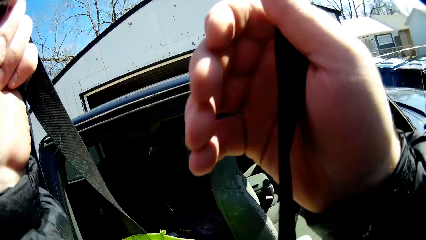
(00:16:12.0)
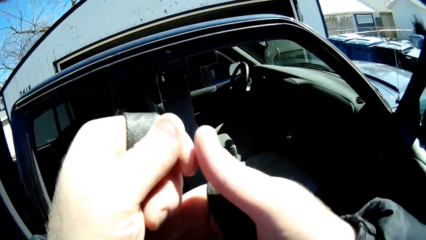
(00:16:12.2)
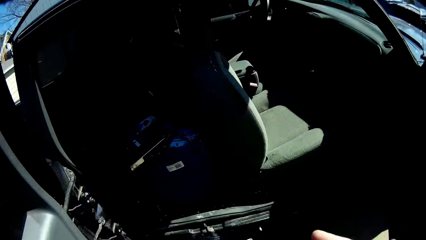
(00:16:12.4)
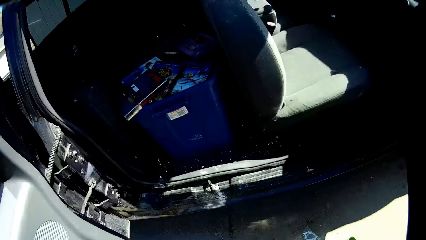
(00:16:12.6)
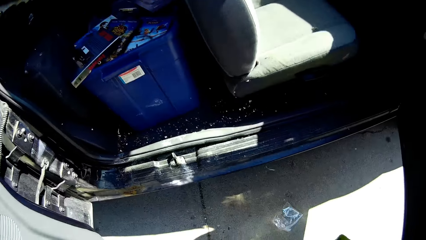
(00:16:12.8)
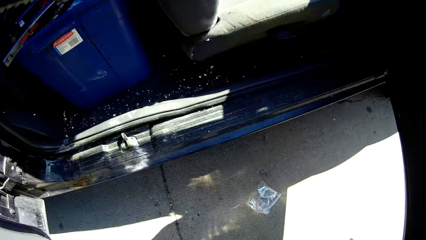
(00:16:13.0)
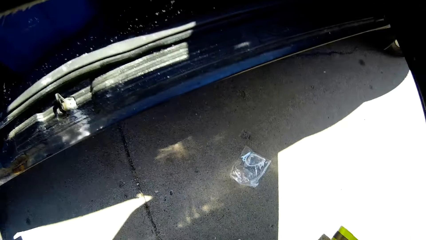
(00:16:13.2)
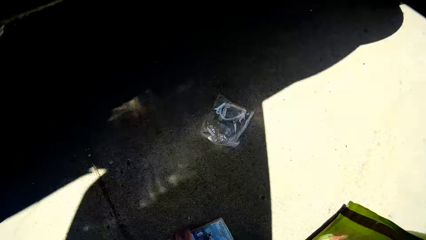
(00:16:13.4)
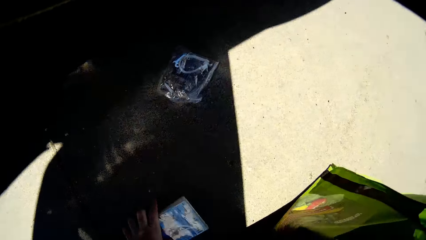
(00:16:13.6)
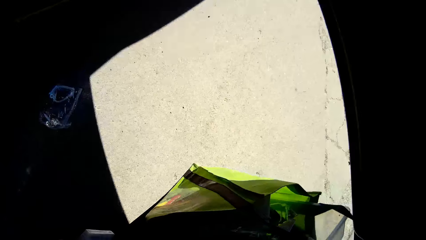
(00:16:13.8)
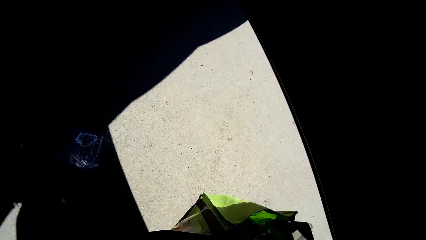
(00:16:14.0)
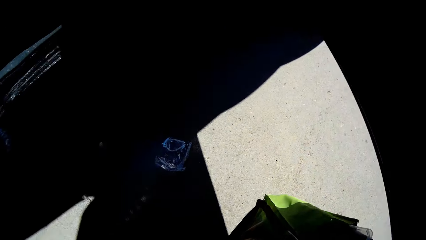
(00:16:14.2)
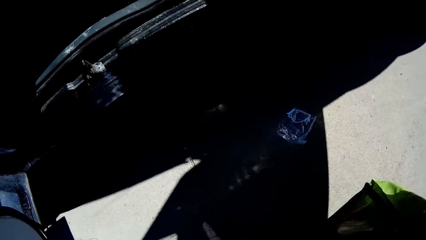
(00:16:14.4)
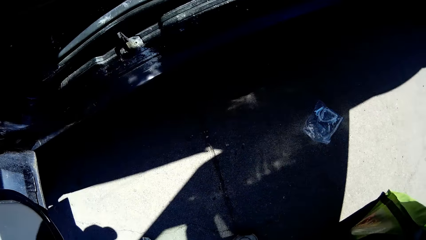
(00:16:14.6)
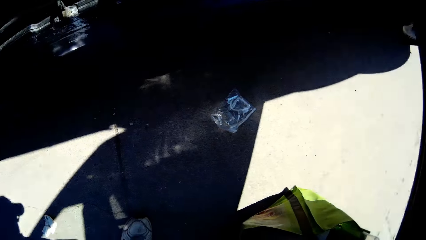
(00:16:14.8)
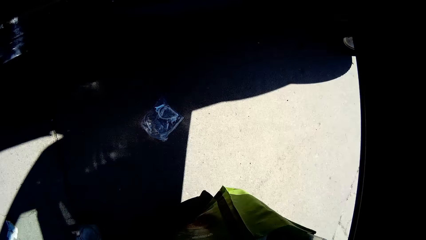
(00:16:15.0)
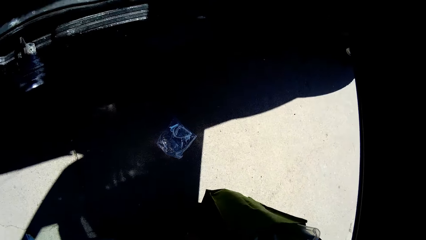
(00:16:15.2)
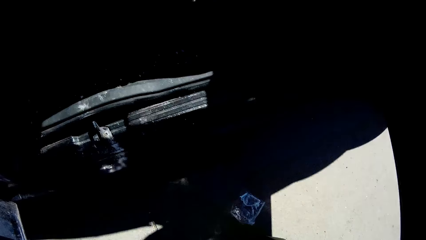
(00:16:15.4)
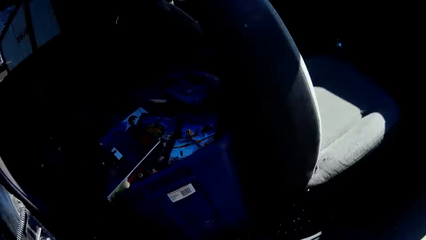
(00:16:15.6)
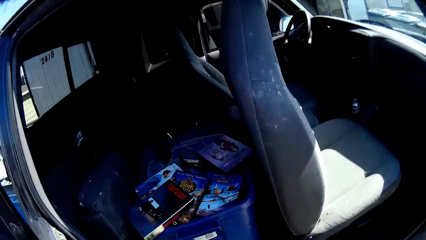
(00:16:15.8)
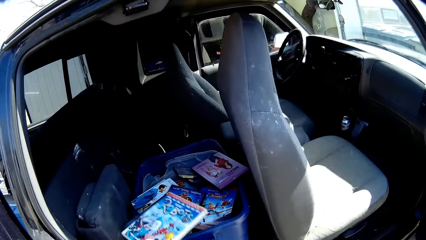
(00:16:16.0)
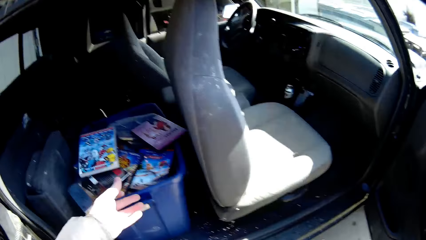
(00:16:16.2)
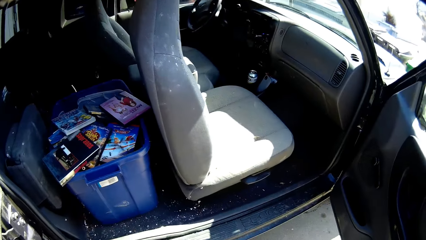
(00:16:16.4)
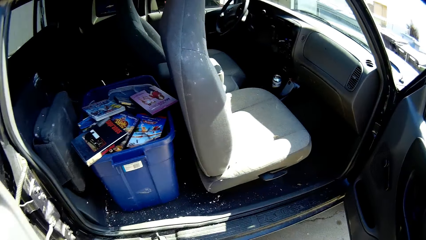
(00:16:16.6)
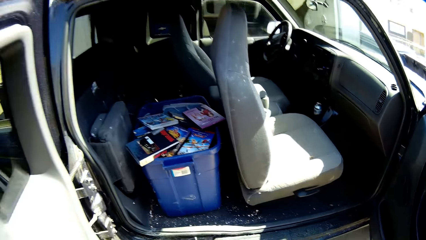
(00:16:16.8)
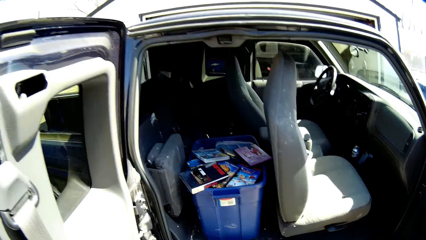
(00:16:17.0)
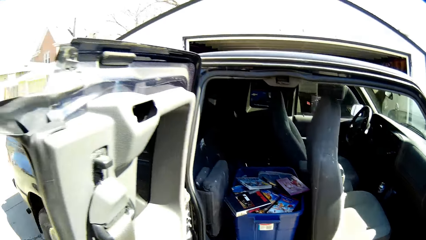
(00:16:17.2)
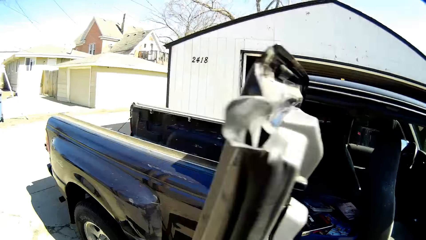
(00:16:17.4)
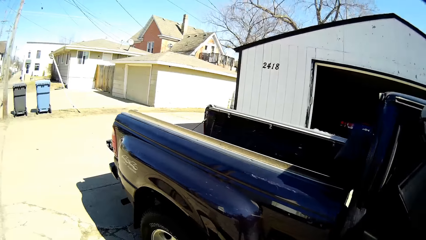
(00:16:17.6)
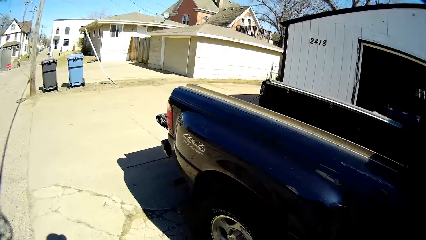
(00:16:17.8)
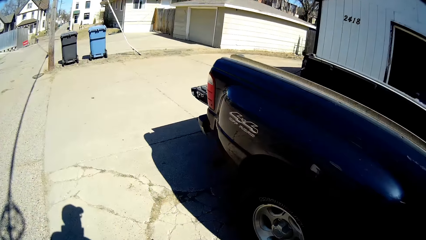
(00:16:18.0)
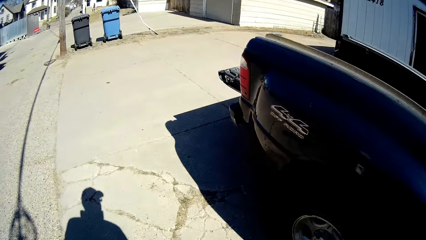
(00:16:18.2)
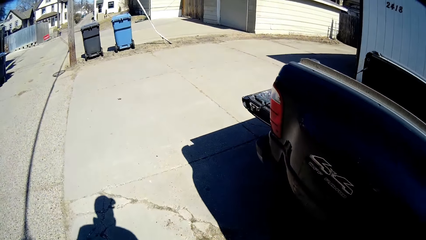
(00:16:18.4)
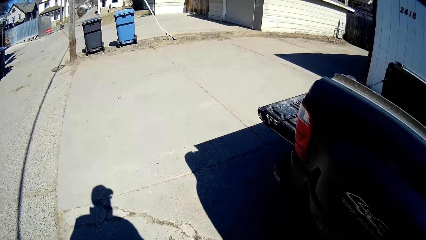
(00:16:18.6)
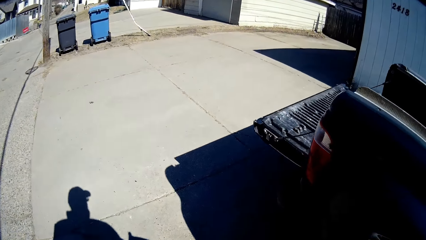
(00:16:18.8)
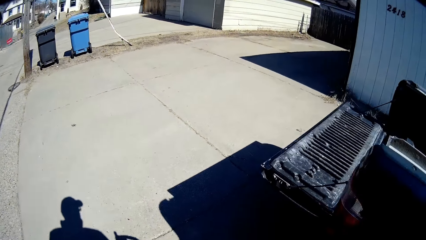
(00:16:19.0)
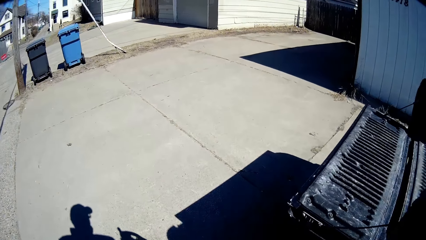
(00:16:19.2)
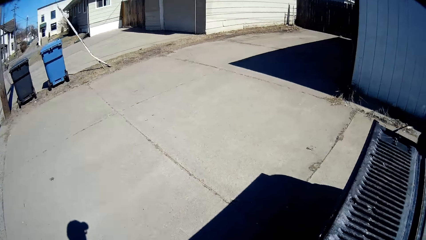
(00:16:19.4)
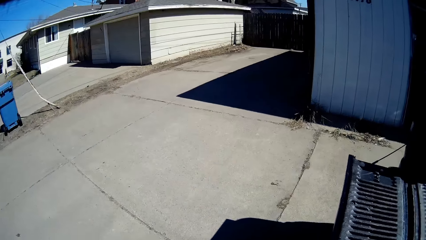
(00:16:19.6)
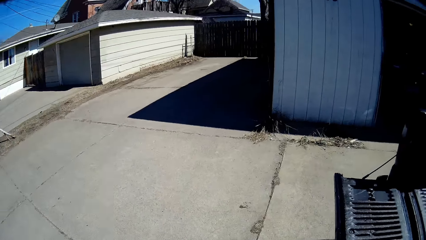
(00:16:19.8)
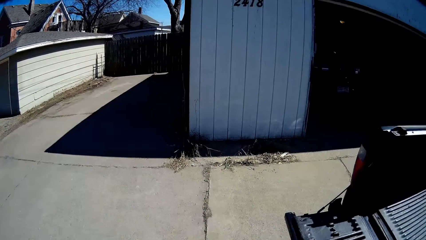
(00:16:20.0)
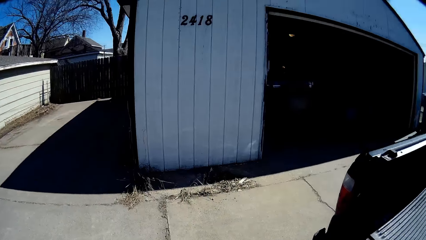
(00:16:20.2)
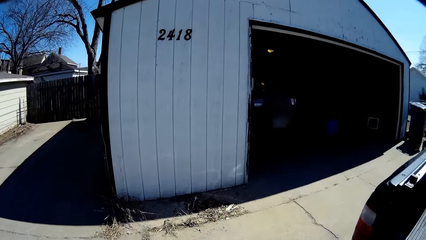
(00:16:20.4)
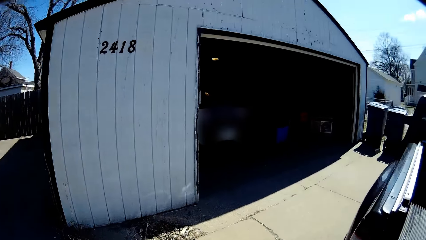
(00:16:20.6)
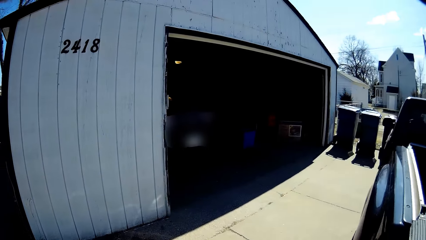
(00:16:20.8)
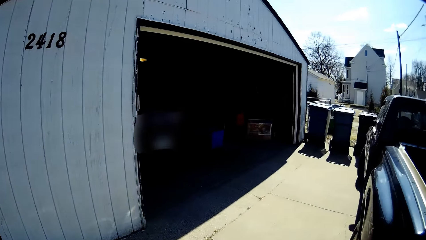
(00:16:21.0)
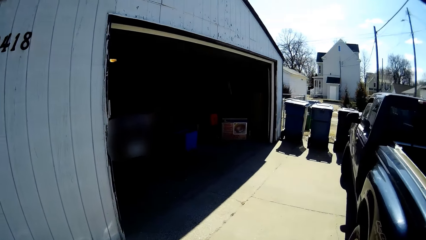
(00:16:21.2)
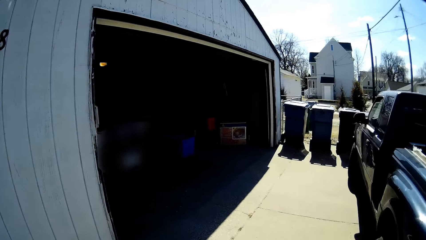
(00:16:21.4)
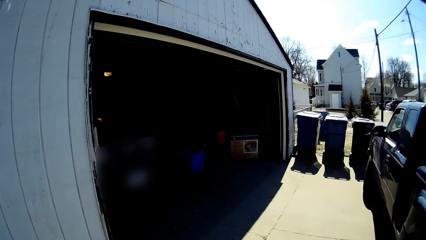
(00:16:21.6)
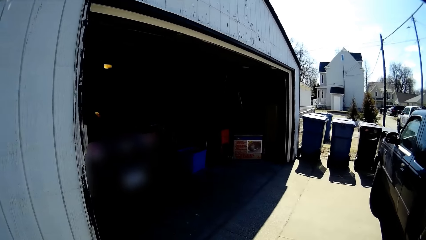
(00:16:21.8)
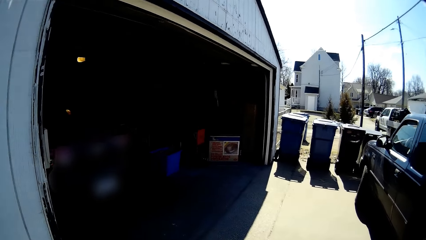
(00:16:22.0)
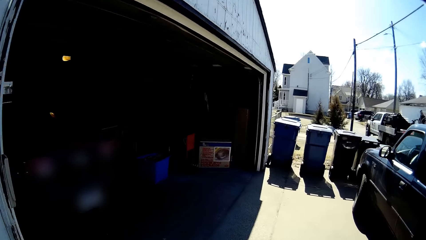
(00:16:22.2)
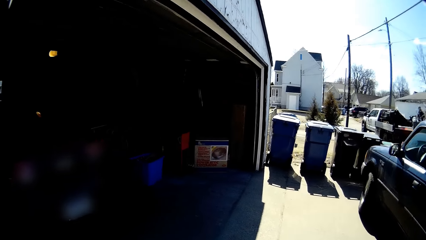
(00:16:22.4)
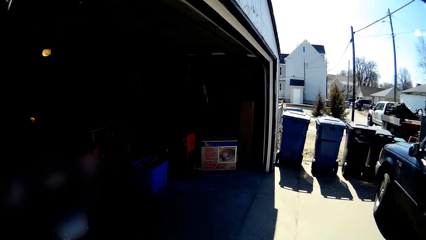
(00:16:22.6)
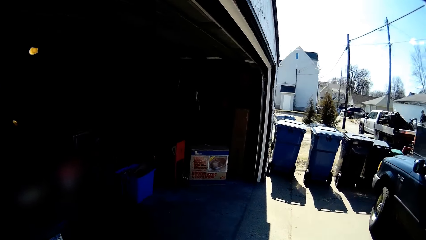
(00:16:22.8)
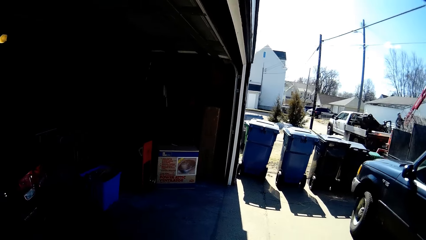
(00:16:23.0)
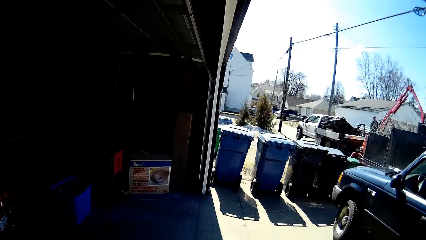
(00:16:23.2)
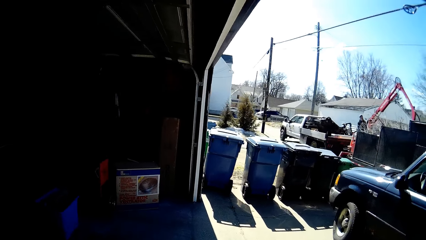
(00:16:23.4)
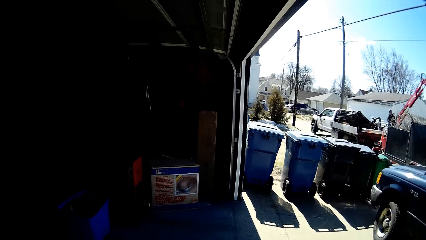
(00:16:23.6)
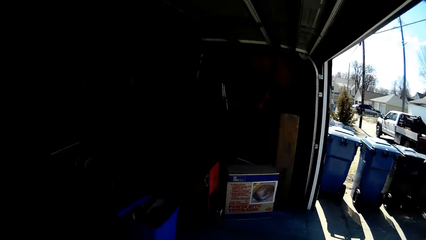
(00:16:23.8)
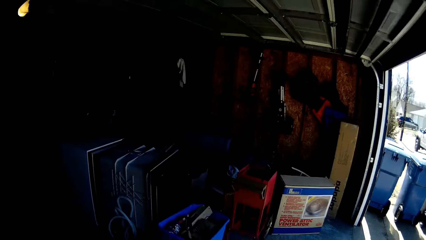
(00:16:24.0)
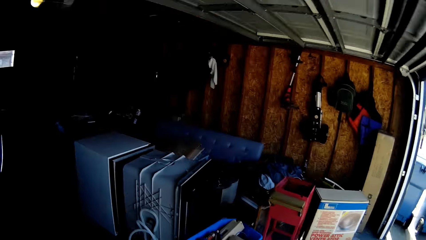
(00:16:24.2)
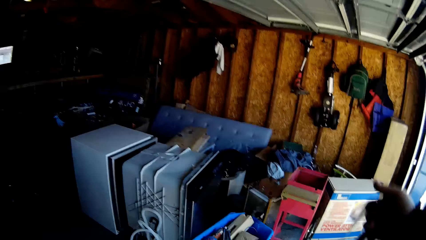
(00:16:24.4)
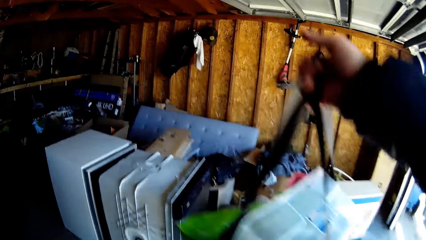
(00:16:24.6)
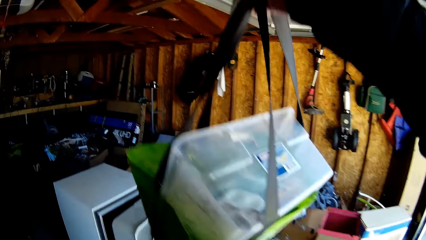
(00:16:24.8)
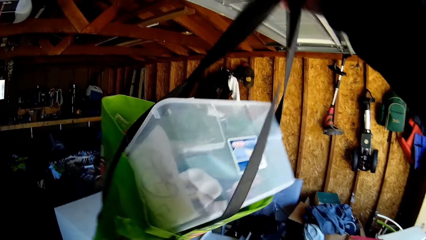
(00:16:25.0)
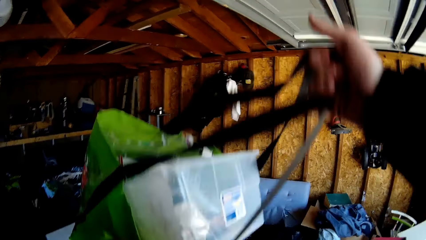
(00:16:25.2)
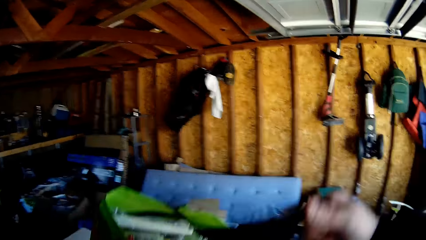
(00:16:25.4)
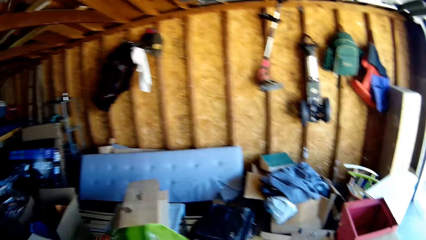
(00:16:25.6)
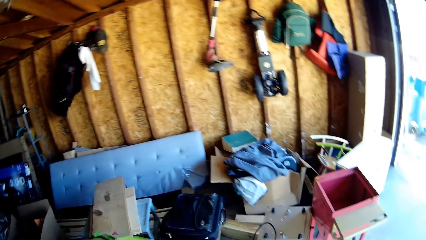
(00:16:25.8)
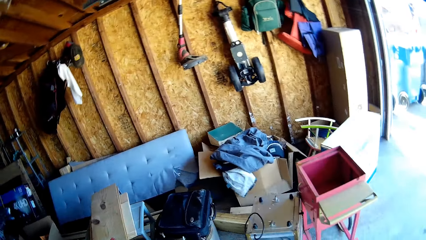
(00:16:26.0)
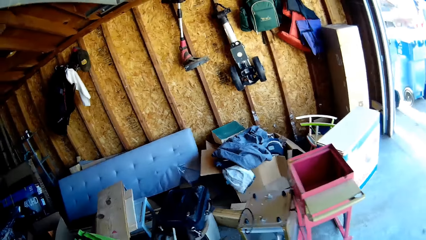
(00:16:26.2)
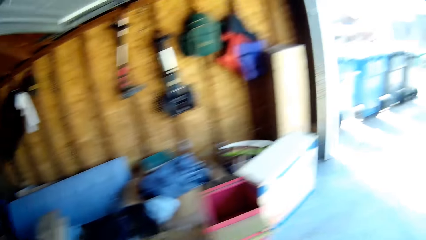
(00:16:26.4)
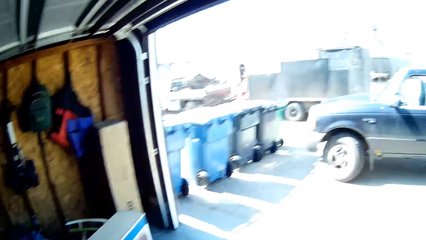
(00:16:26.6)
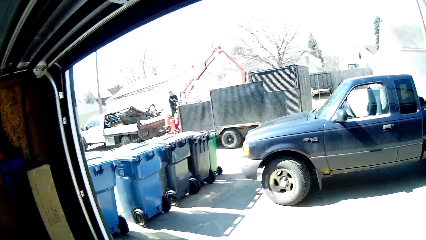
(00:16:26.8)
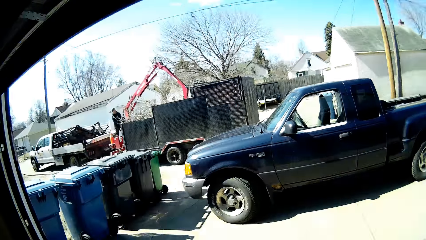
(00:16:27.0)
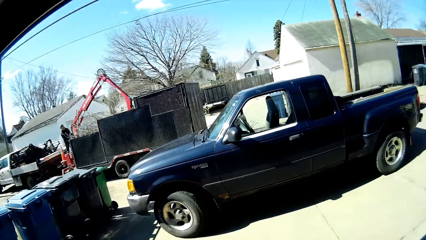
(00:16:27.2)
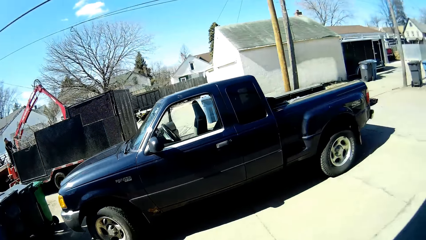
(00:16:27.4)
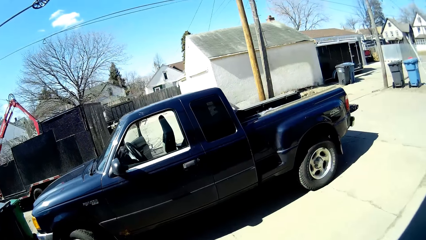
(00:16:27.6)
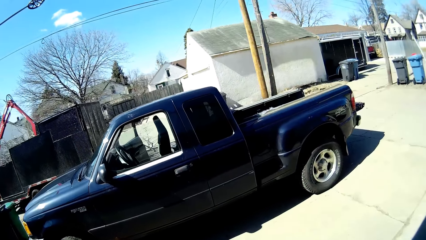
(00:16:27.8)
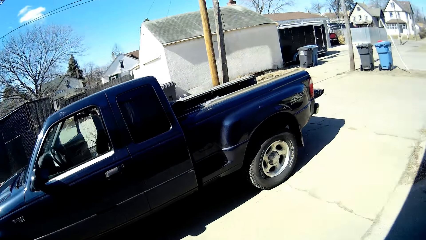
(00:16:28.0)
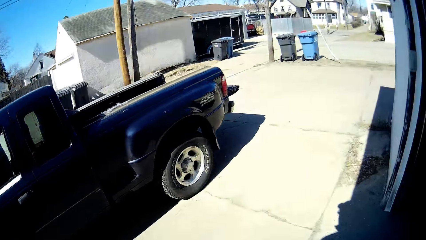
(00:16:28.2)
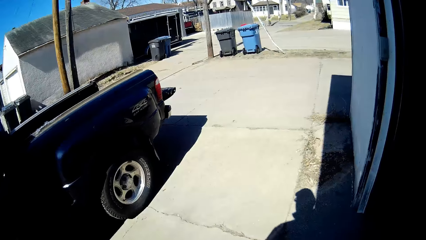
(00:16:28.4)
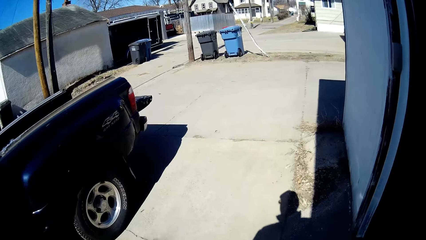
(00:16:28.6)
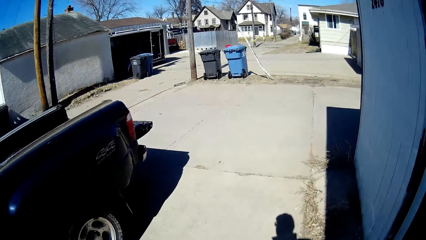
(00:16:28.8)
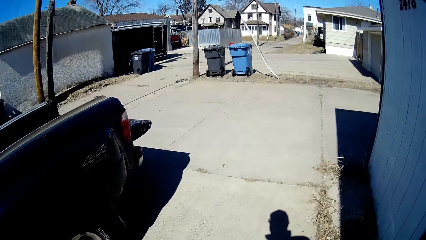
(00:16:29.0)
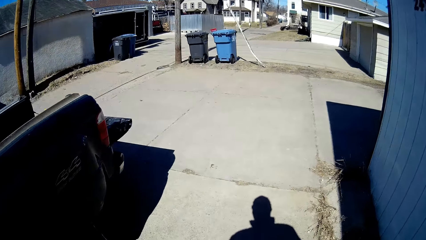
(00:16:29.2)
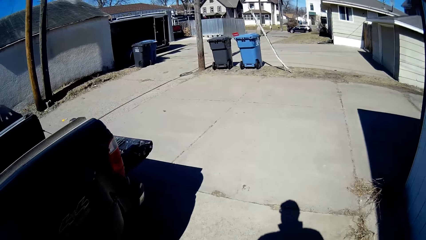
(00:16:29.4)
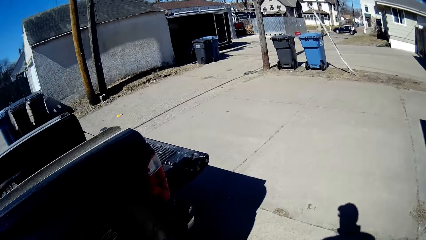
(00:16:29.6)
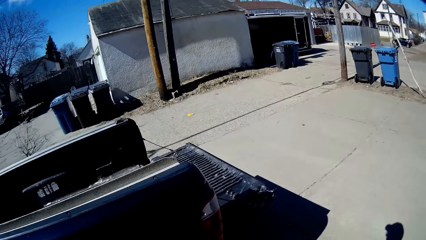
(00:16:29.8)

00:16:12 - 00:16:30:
The camera wearer carries the shopping bag. They pick up the book. They put the shopping bag down. They drop the book in the basket. They move the bag to the garage. They walk. They put the bag on top of the fridge. They walk back to the car.
